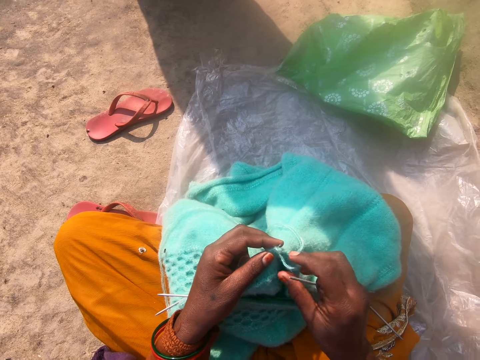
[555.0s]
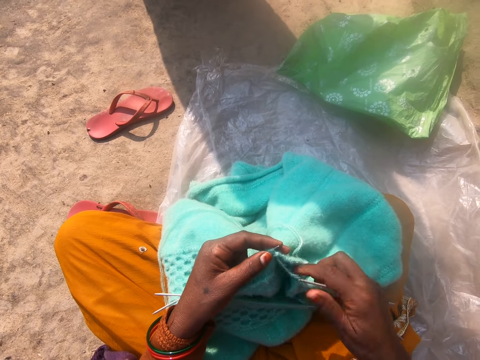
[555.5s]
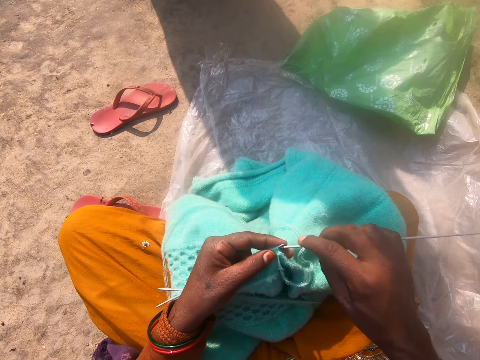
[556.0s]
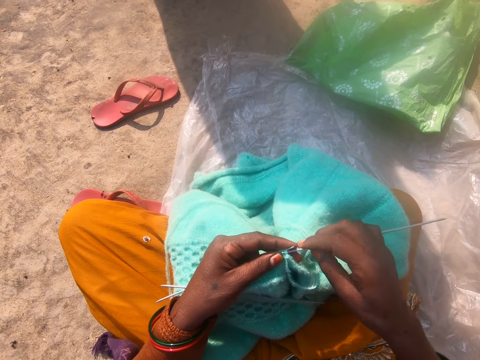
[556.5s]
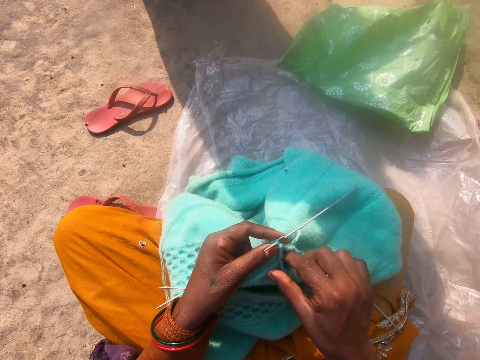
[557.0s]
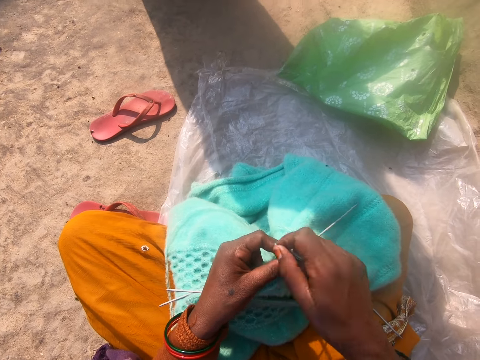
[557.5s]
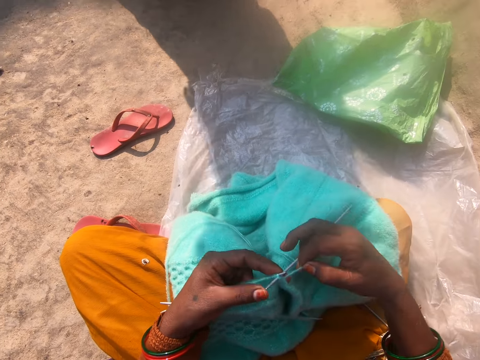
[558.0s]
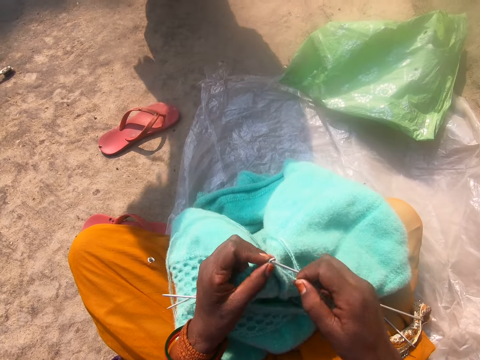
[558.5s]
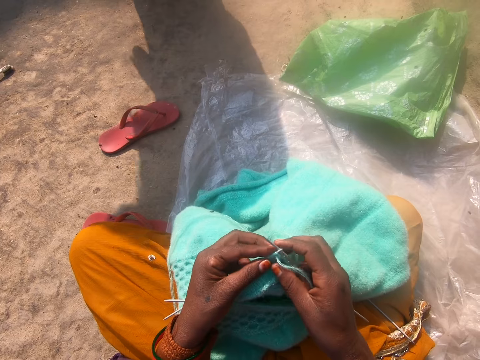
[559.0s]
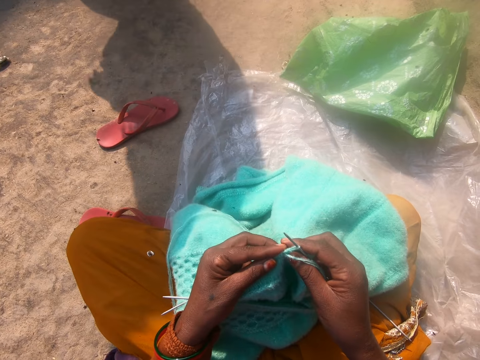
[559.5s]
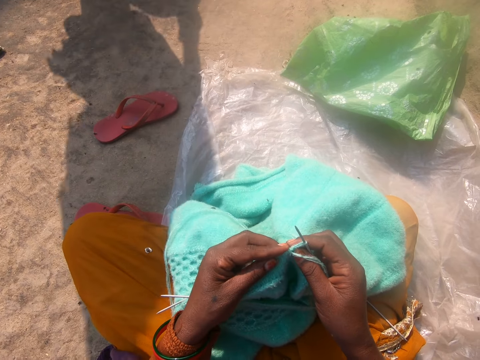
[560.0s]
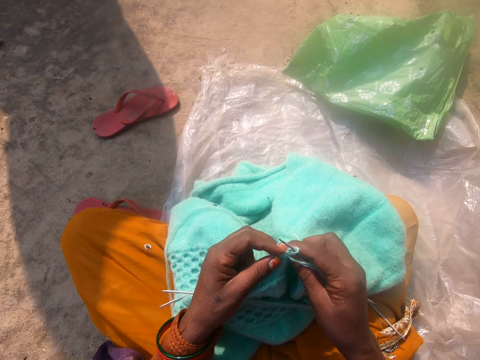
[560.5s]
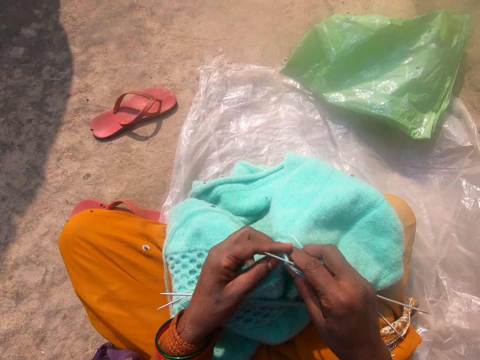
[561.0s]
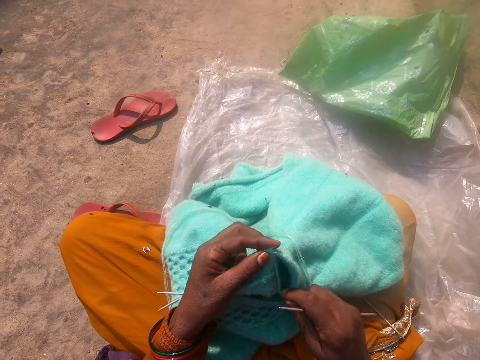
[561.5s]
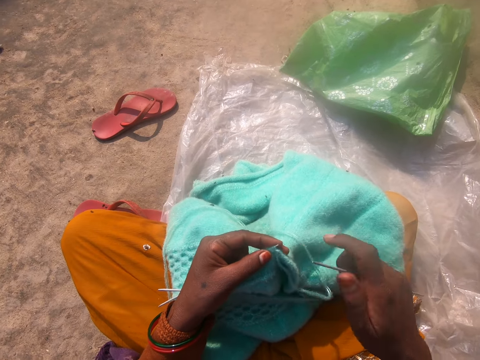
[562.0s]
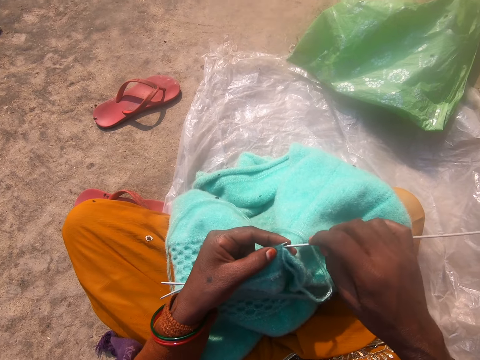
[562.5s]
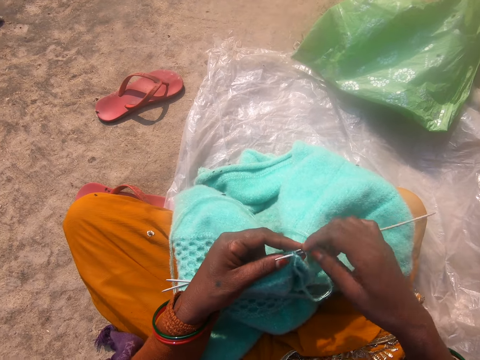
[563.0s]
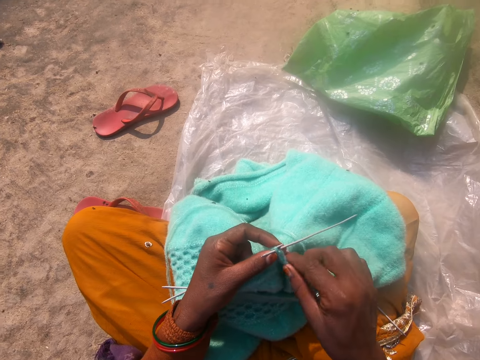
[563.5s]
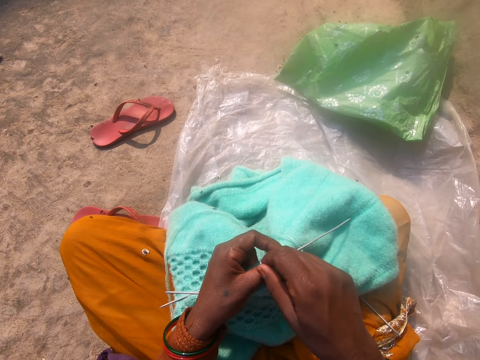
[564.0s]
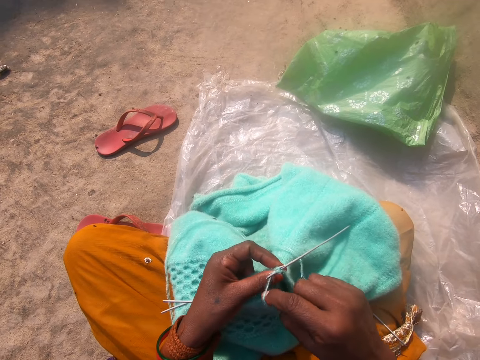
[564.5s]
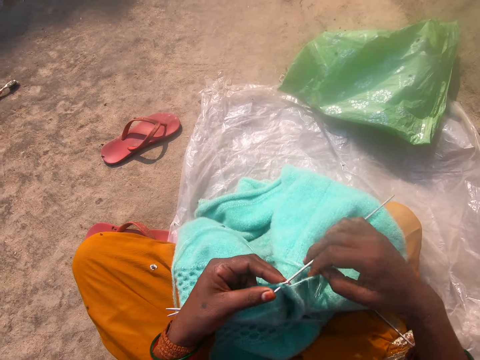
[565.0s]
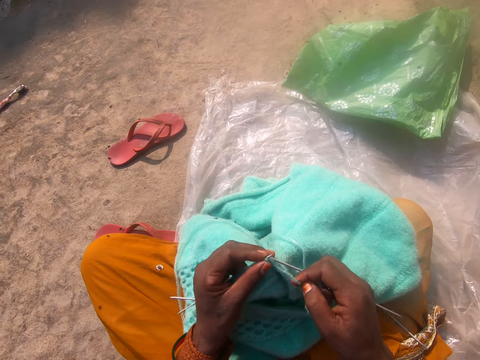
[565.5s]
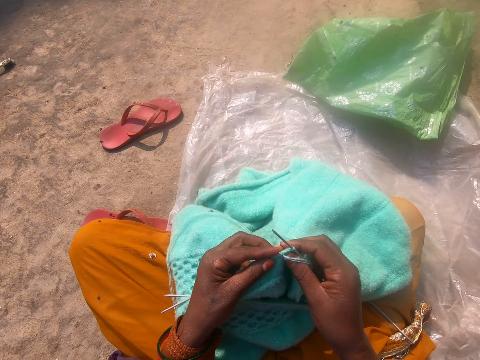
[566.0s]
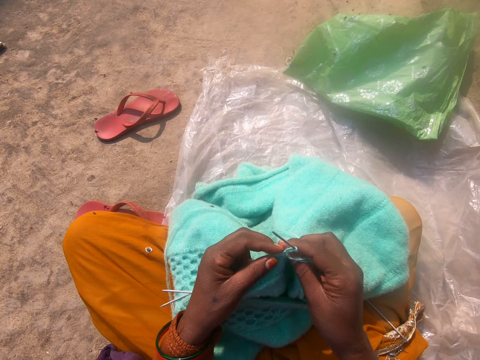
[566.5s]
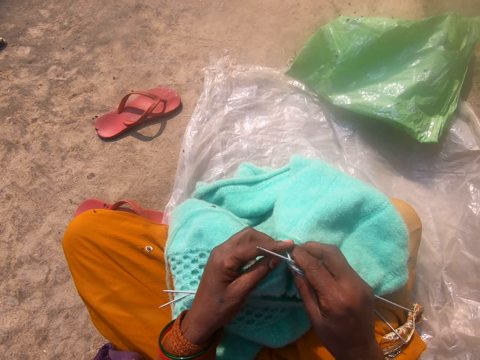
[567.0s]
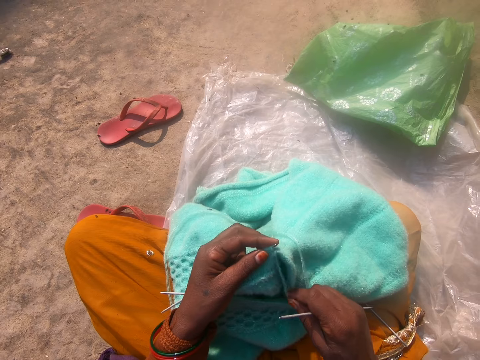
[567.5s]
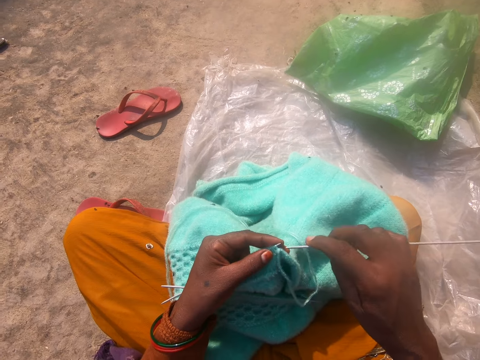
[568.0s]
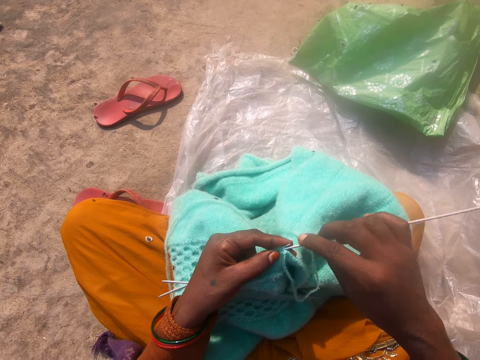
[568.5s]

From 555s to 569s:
The camera wearer fixes the crochet hook on the fabric. They knit the fabric with the crochet hook. They remove the crochet hook from the fabric. They fix the crochet hook in the fabric. They knit the fabric with the crochet hook. They remove the crochet hook.

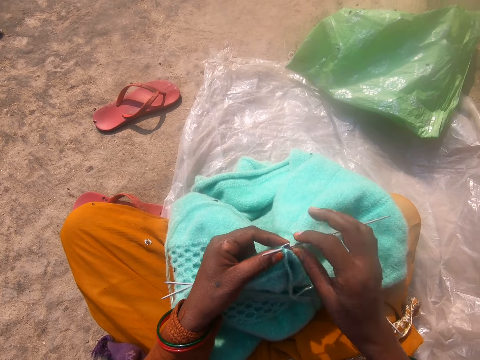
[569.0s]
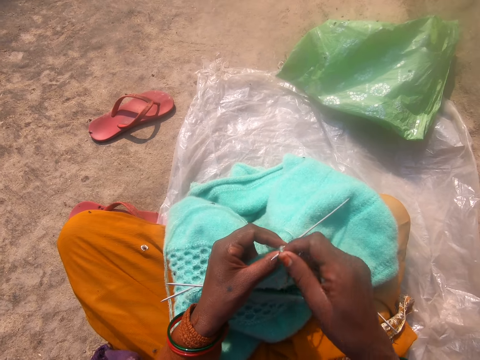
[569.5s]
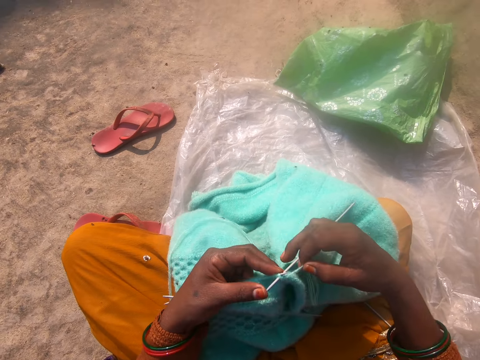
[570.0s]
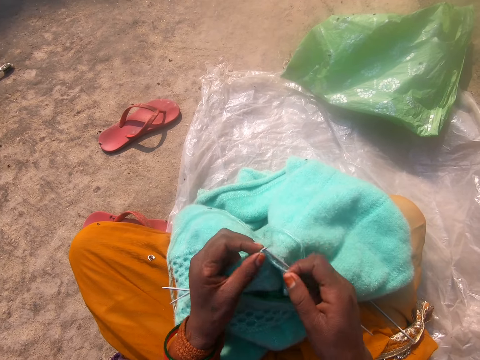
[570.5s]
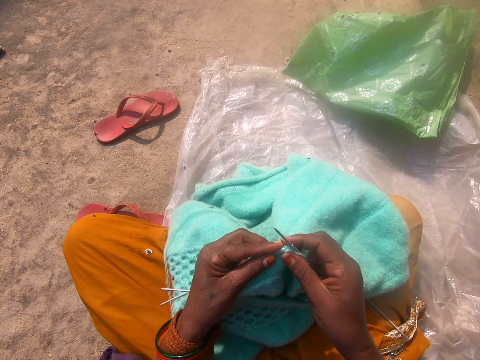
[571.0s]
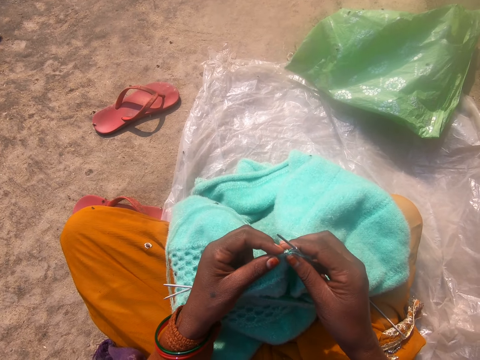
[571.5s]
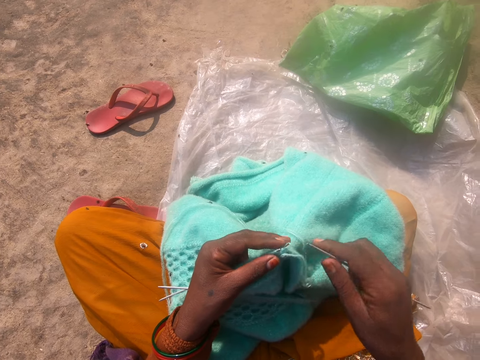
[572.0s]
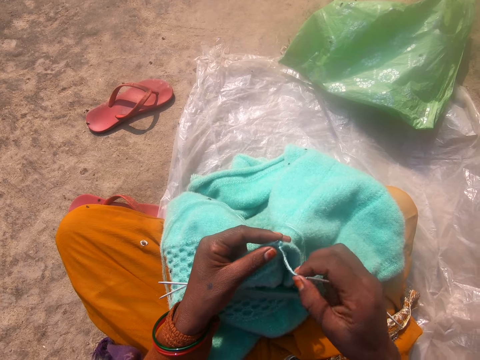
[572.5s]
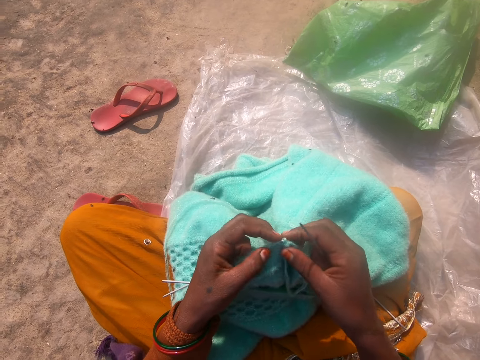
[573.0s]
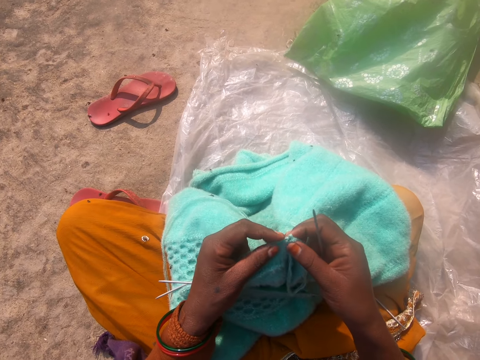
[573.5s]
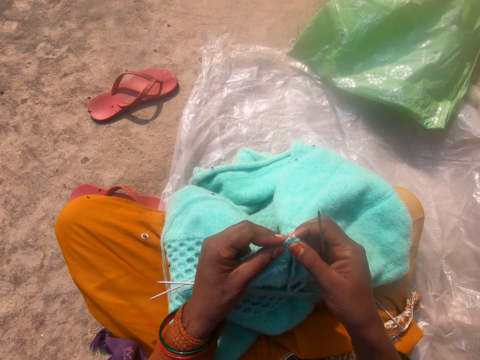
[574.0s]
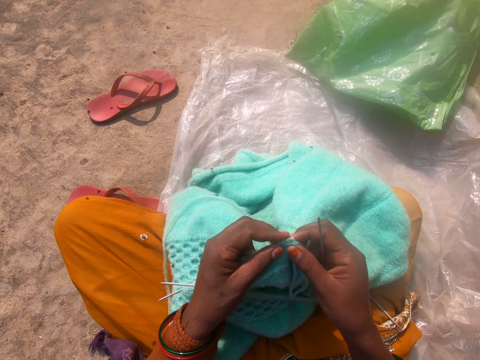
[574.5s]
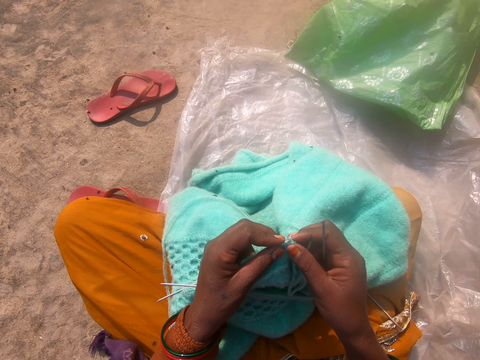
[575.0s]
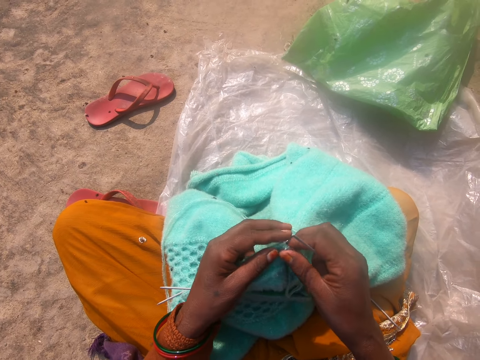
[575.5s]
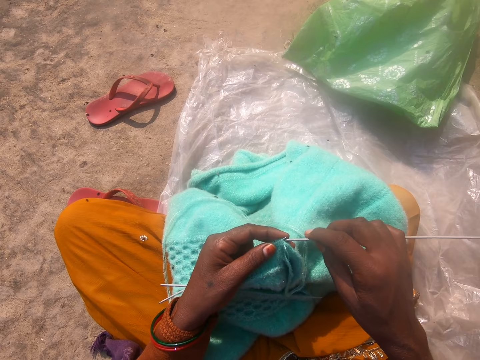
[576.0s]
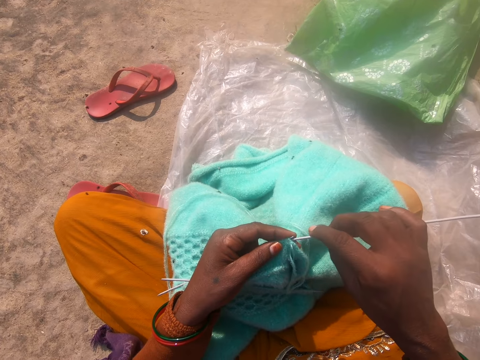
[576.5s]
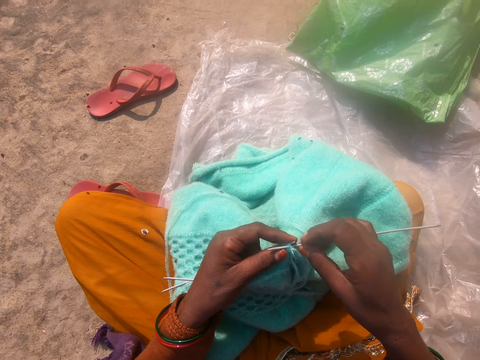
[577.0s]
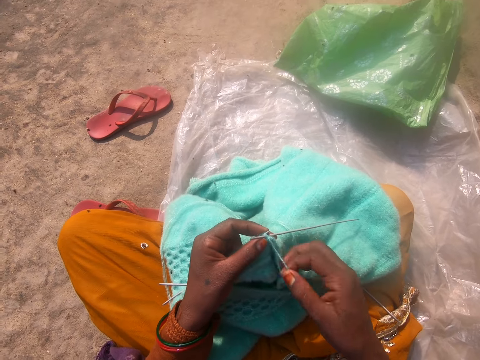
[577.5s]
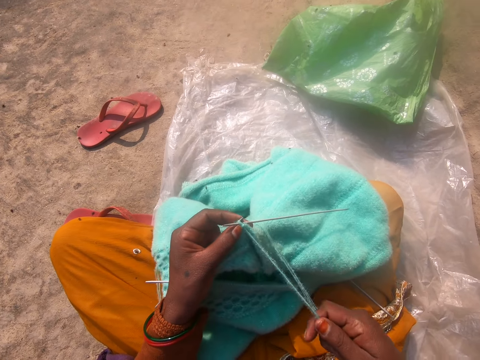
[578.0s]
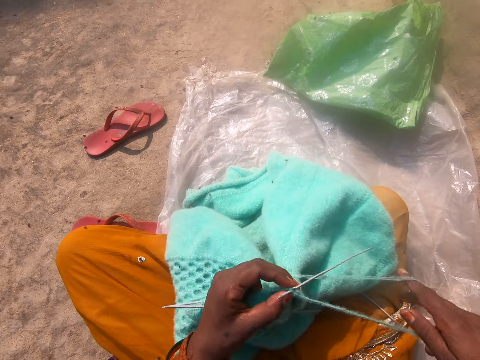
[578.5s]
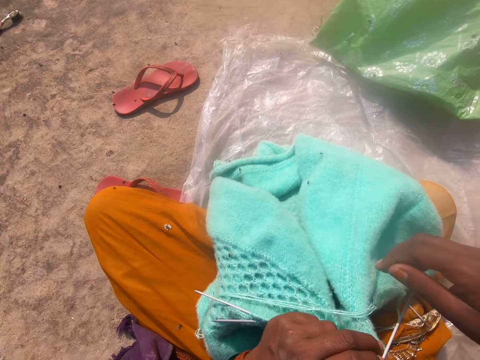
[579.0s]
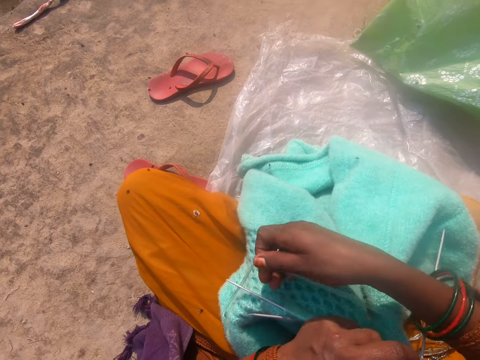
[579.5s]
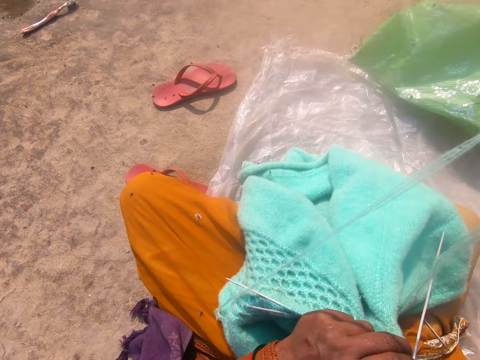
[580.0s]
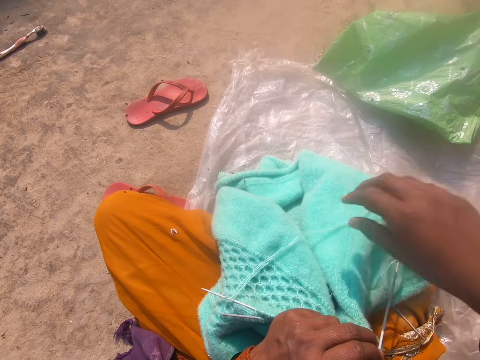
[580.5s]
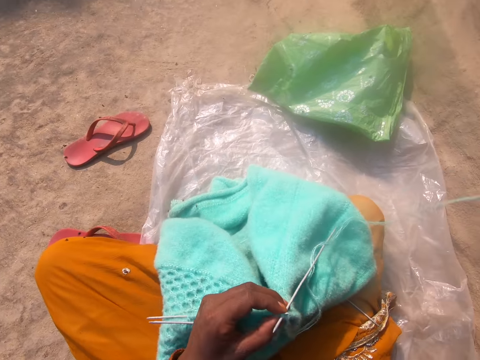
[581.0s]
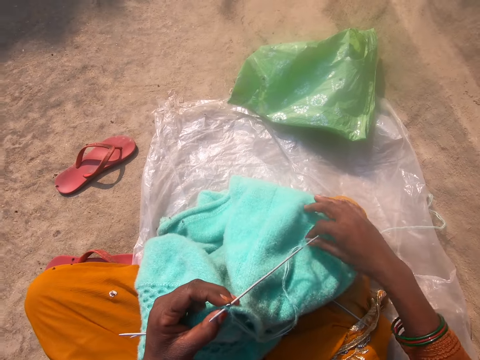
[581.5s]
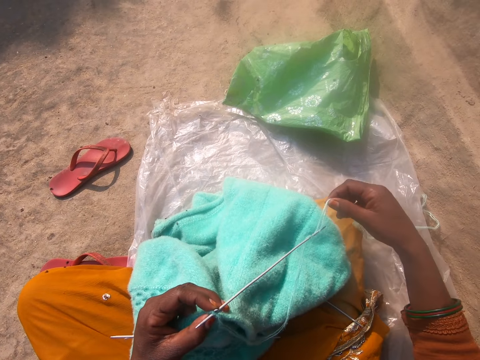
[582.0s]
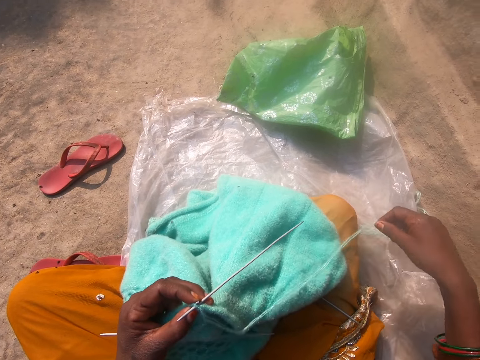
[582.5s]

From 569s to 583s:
The camera wearer fixes the crochet hook on the fabric. She knits the fabric with the crochet hook. She removes the crochet hook. She pulls the thread with her hands. She holds the fabric with her hands. She fixes the crochet hook in the fabric. She pulls the thread. She adjusts the thread with her right hand.
